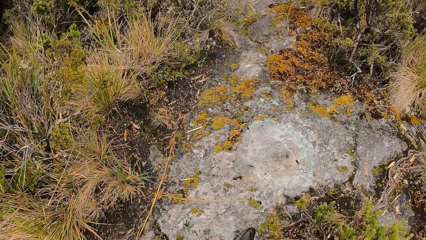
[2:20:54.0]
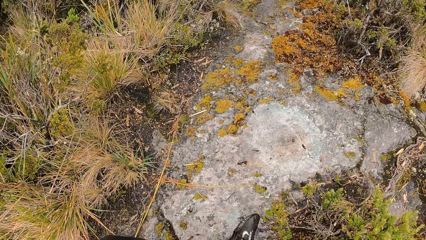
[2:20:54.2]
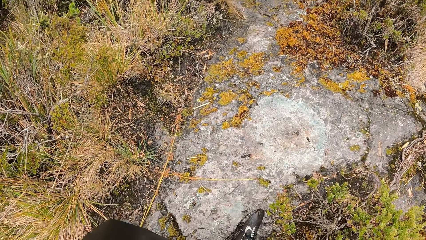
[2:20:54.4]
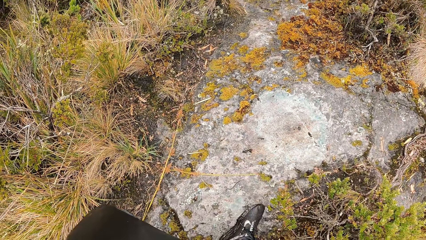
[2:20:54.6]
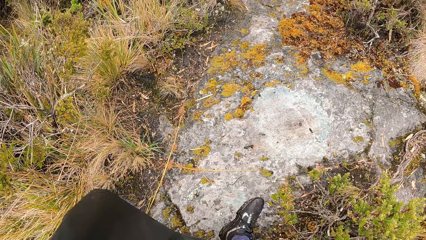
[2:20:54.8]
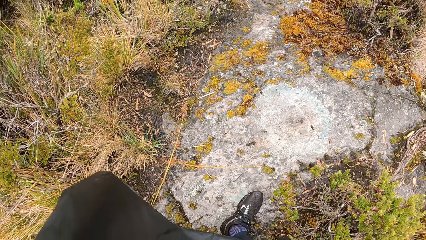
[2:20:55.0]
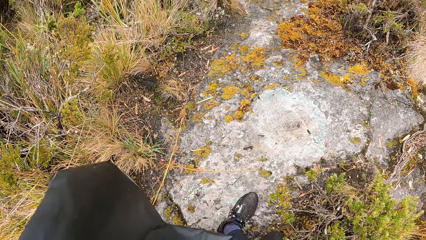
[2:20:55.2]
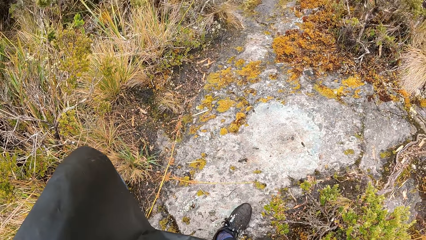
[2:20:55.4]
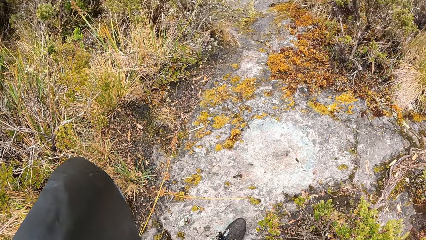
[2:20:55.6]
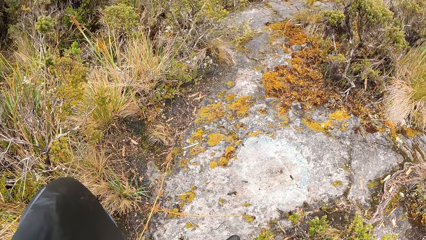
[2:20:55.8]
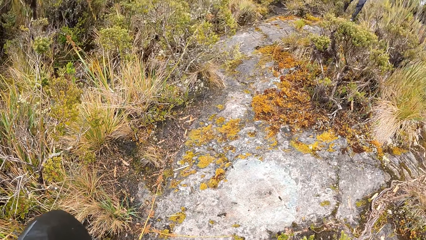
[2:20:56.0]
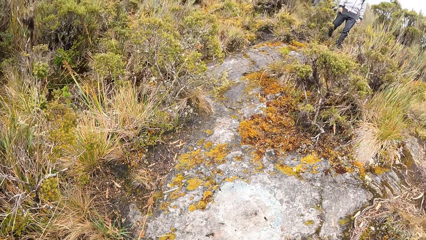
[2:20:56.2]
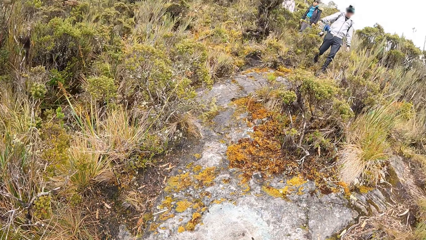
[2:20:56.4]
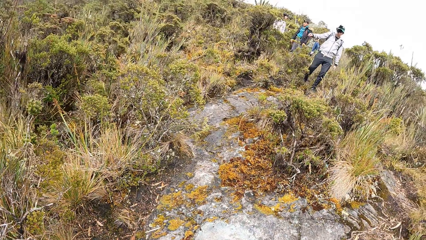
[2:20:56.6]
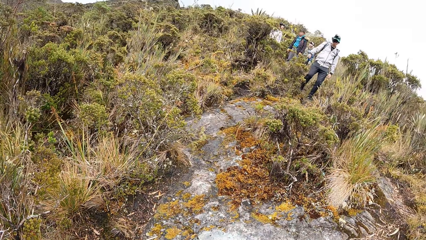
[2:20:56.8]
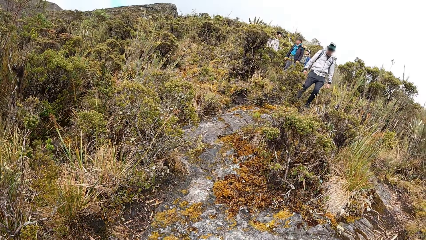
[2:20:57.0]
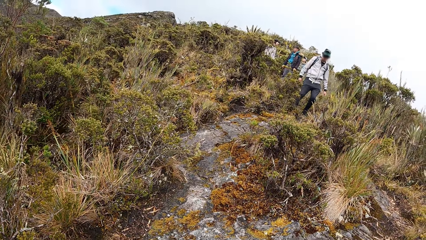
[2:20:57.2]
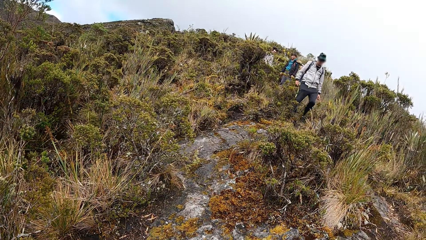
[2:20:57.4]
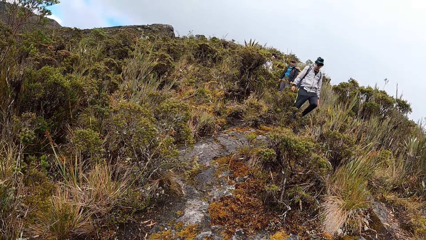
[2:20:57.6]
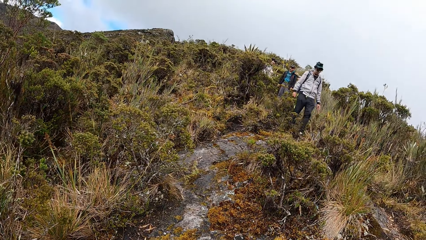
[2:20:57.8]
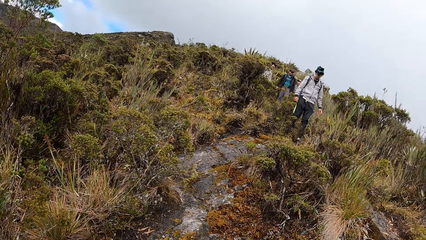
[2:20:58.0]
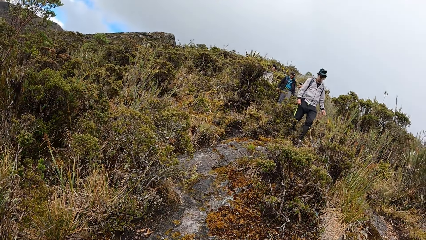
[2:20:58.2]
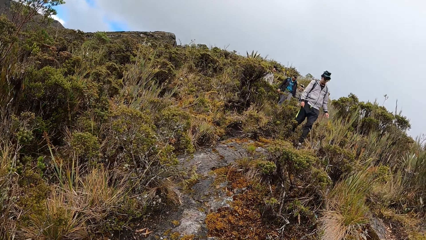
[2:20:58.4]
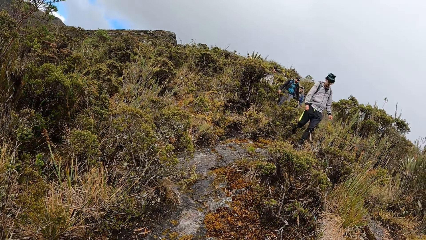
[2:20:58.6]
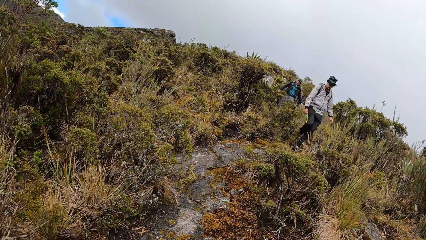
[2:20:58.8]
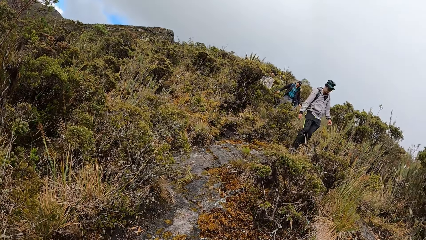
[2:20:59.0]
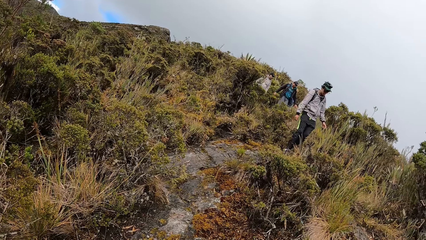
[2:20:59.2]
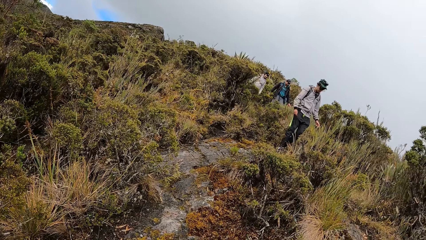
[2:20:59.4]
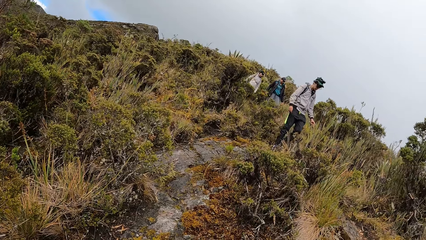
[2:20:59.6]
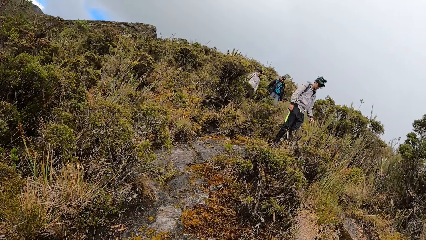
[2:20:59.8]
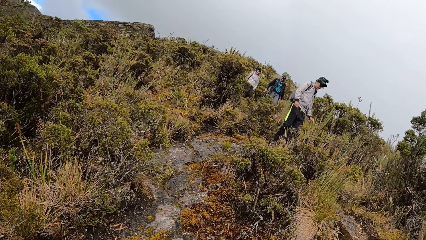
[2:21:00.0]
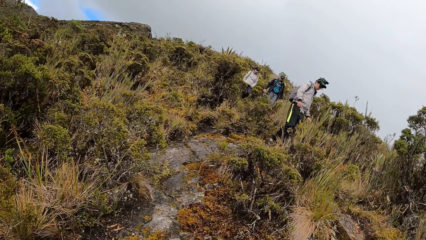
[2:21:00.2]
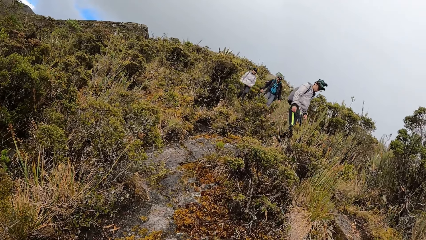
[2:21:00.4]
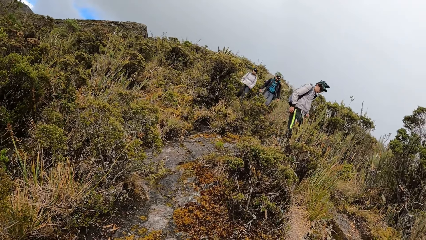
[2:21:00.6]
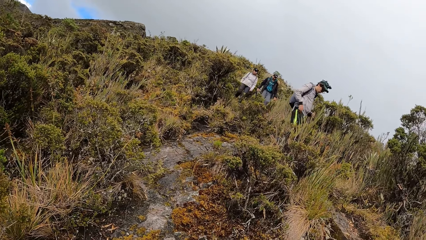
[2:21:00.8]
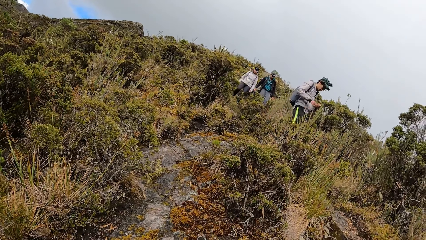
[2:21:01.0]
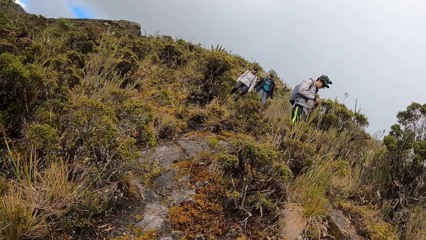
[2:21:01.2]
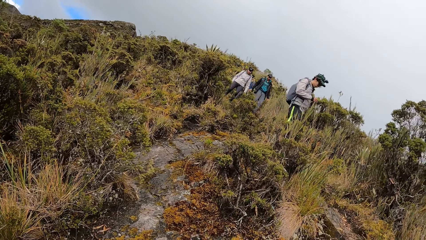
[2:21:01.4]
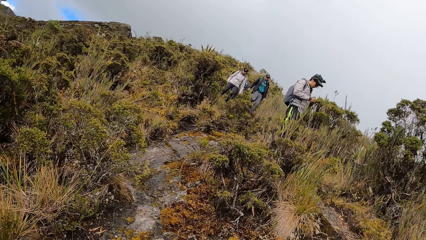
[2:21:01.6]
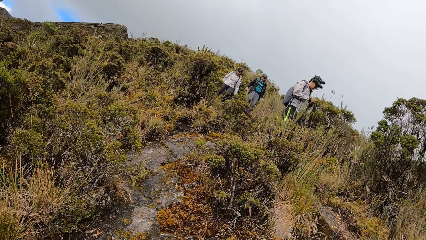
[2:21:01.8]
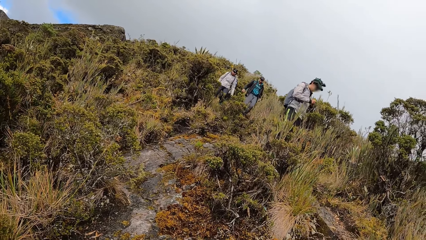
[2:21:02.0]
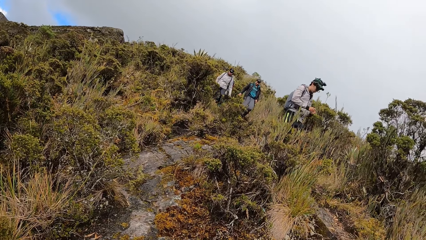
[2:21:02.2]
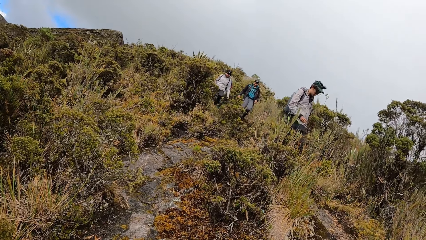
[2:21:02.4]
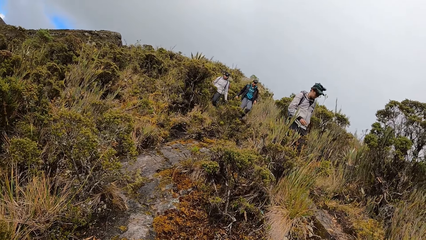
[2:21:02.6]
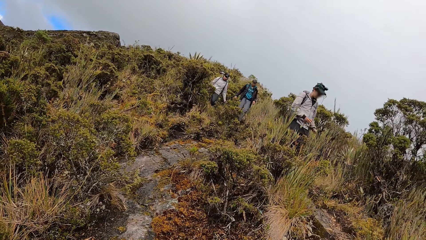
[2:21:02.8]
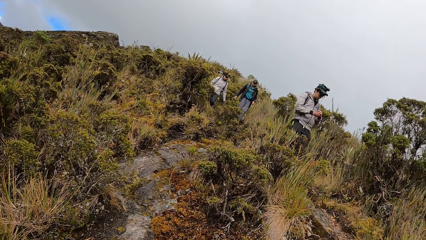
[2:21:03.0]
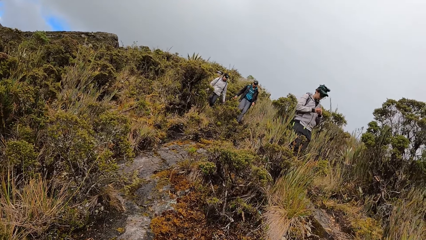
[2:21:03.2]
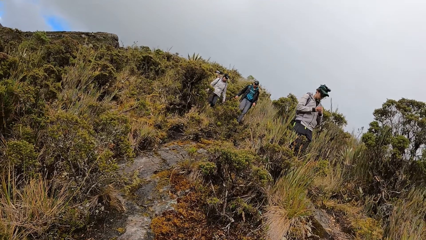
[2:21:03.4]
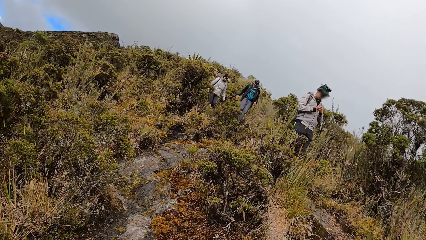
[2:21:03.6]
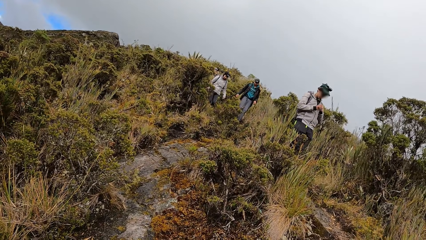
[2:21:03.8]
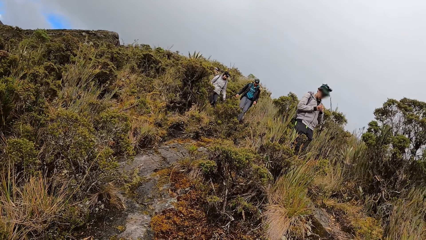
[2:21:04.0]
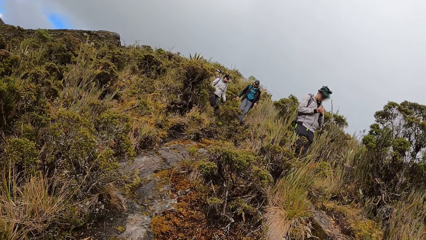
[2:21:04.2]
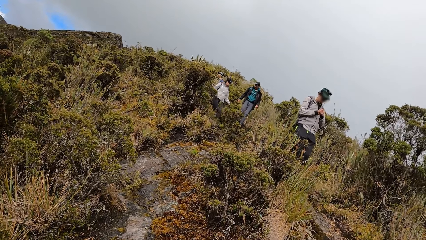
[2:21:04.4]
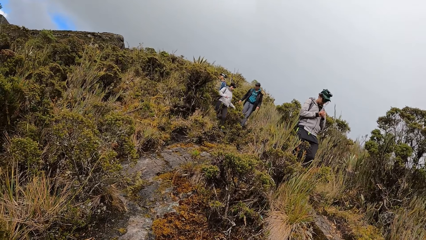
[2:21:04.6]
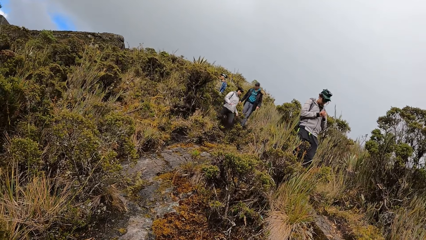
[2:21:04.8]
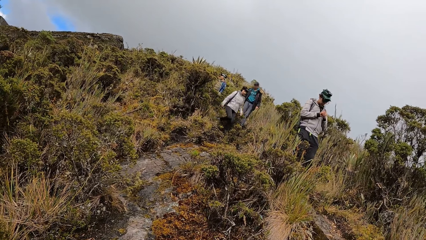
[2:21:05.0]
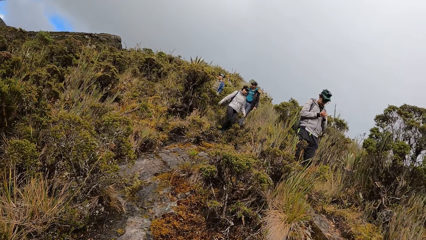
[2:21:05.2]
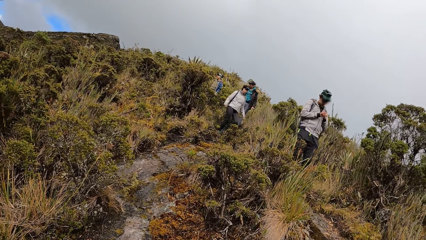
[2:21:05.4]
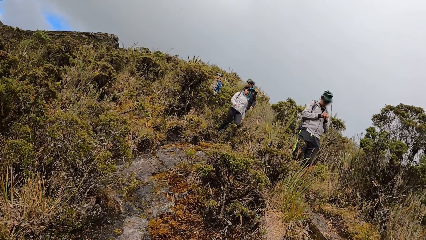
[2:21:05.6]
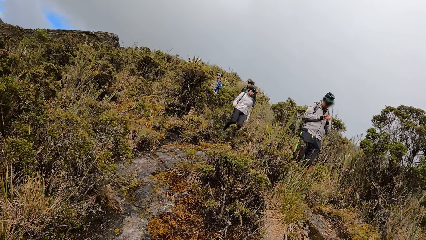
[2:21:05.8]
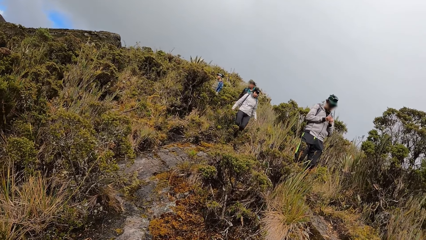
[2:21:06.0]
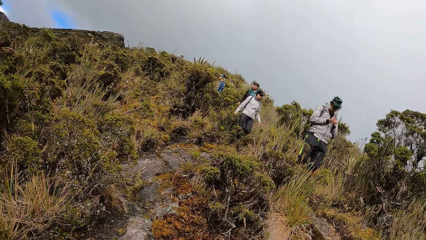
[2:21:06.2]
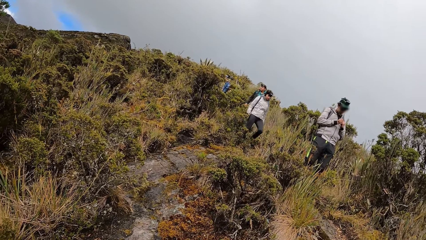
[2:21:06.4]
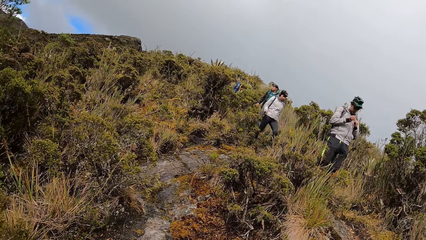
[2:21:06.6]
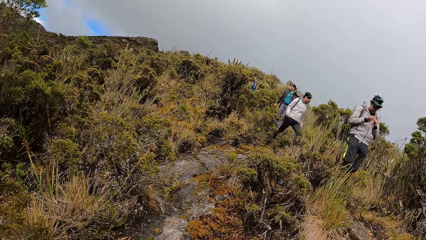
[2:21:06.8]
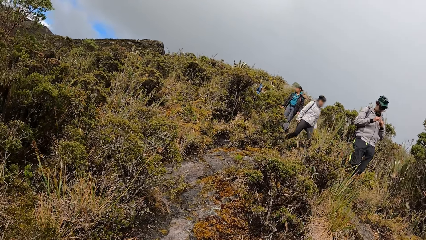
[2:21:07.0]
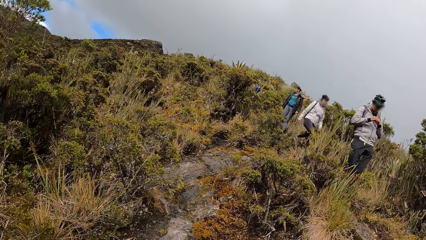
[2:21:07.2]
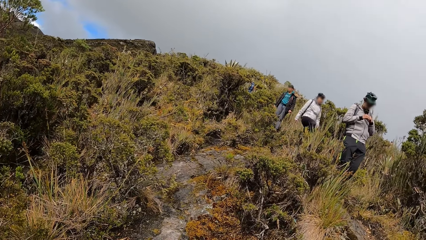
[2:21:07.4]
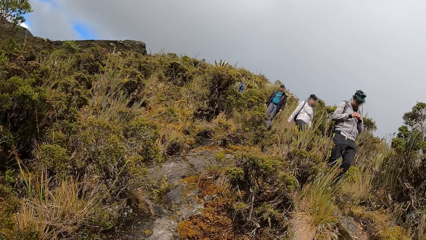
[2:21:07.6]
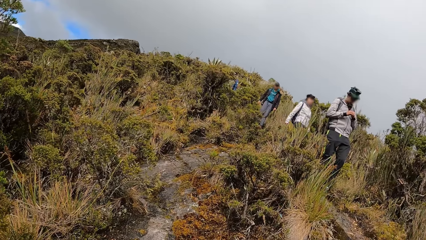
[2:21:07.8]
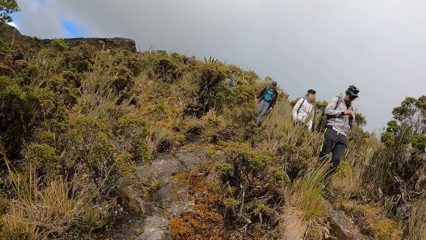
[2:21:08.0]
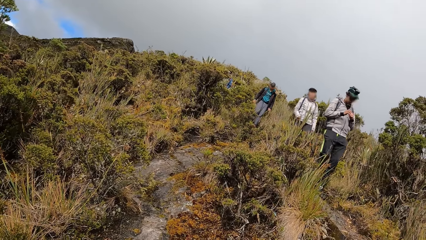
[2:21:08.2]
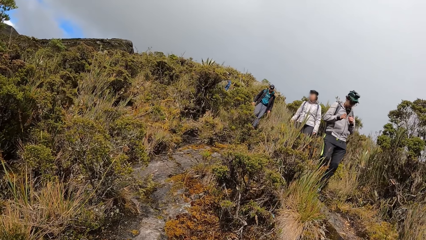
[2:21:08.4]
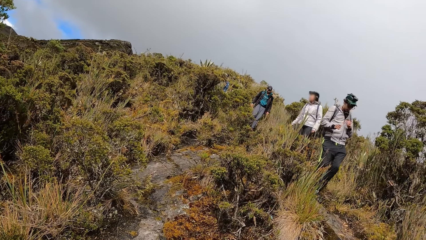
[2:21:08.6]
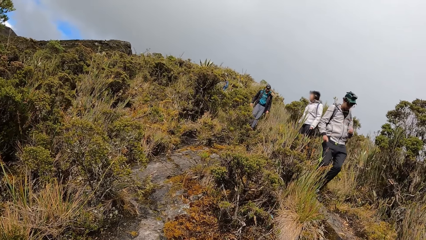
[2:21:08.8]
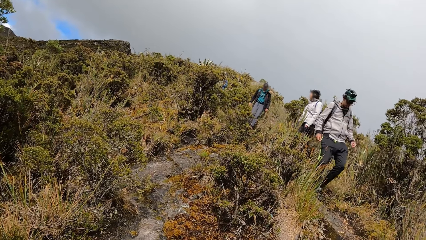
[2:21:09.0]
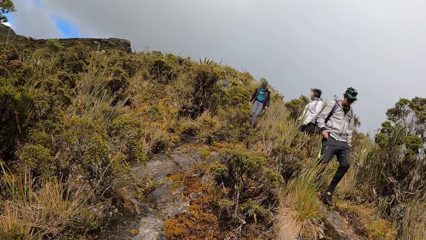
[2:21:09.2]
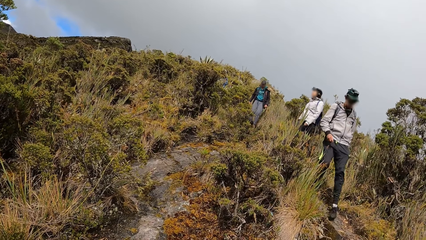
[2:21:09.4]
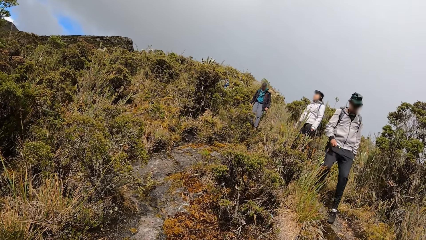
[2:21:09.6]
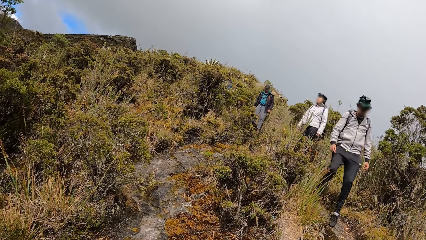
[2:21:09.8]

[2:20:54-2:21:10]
A man walks down from a hill on the mountain. Another man walks down from a hill on the mountain. A woman walks down from a hill on the mountain. The first man clenches his fists together.
